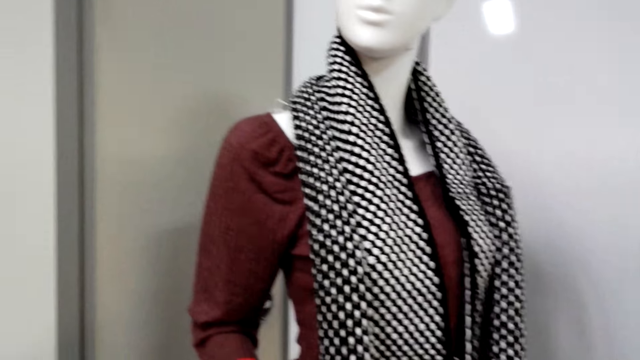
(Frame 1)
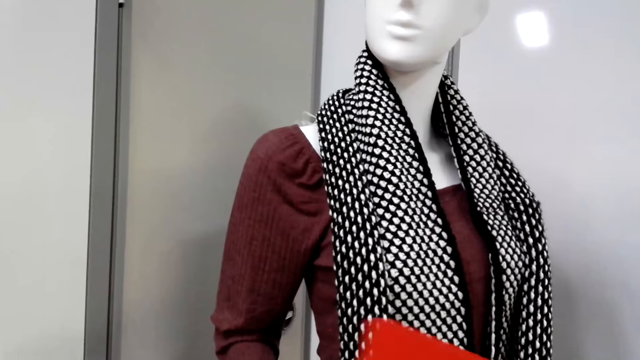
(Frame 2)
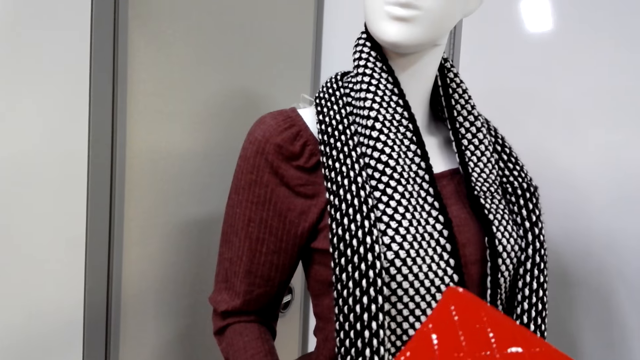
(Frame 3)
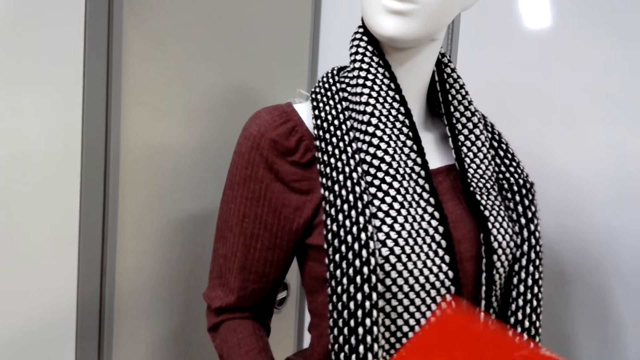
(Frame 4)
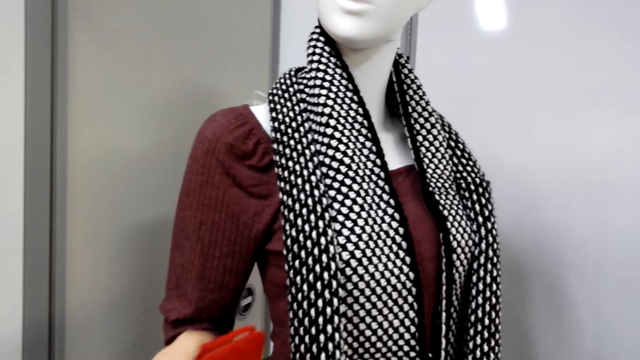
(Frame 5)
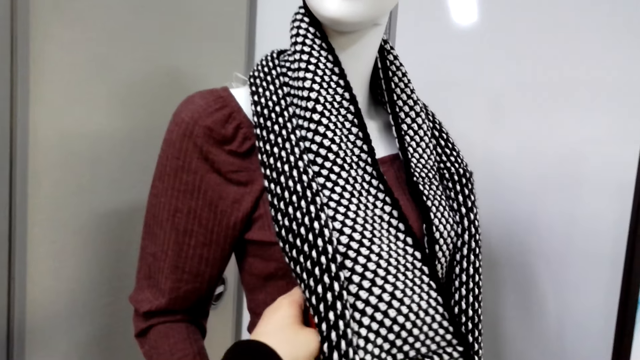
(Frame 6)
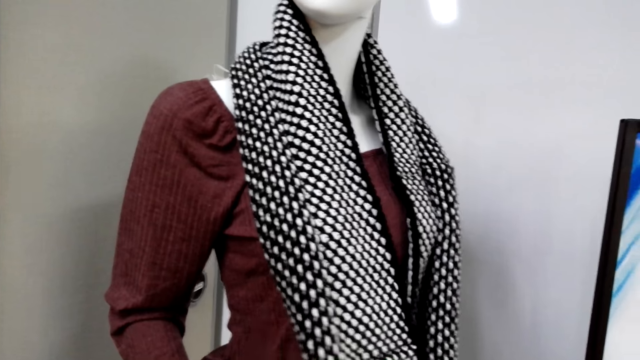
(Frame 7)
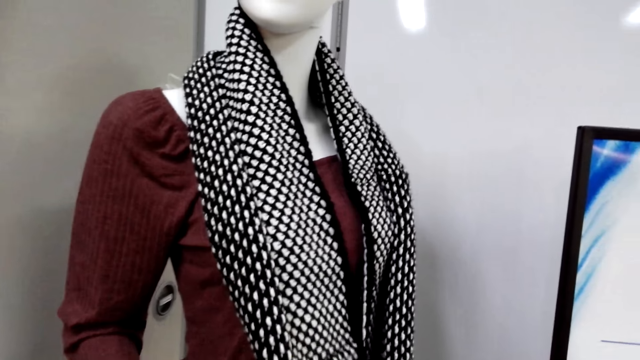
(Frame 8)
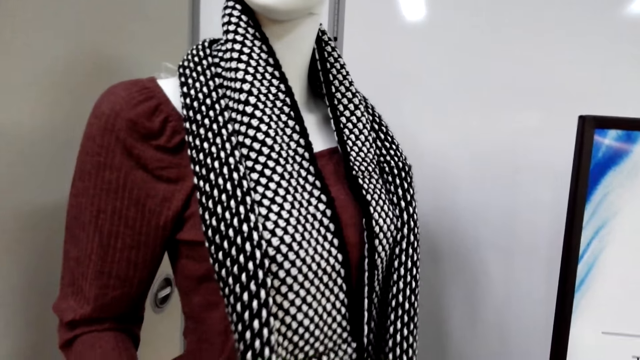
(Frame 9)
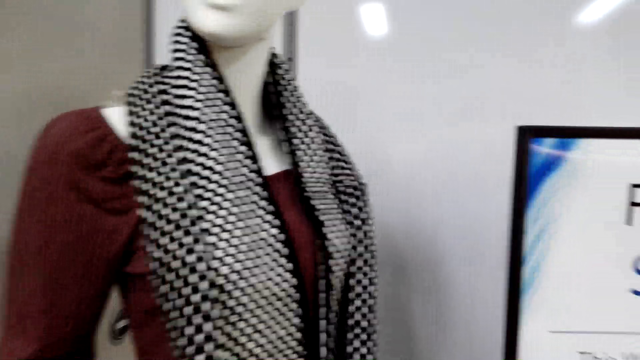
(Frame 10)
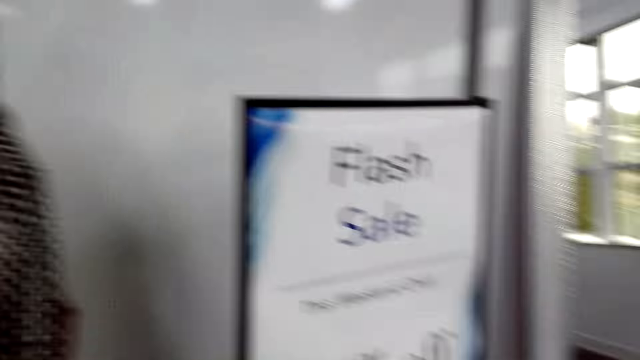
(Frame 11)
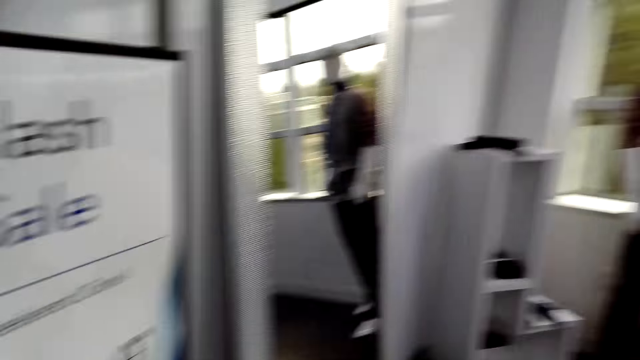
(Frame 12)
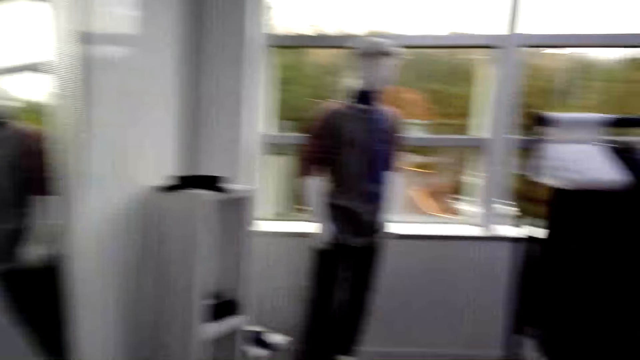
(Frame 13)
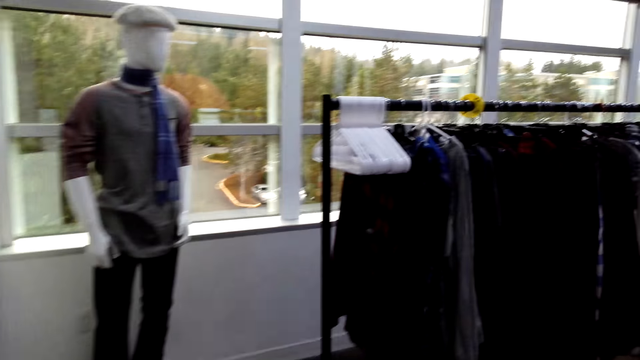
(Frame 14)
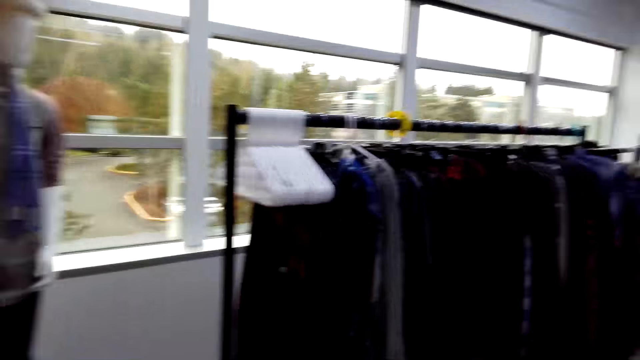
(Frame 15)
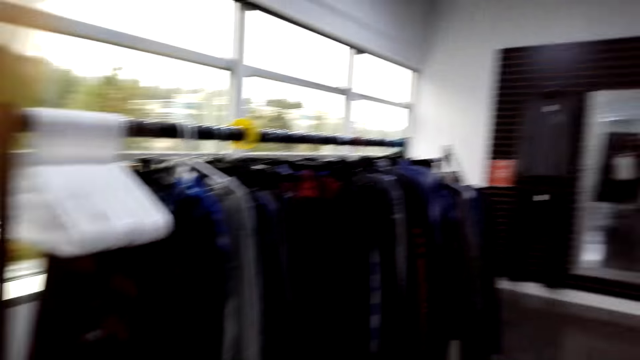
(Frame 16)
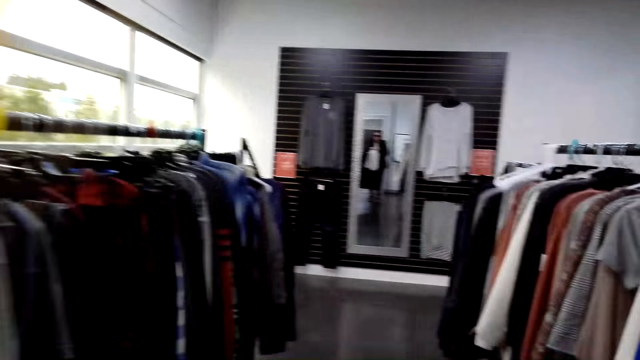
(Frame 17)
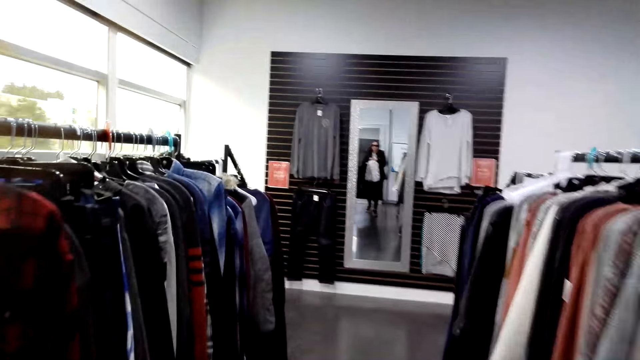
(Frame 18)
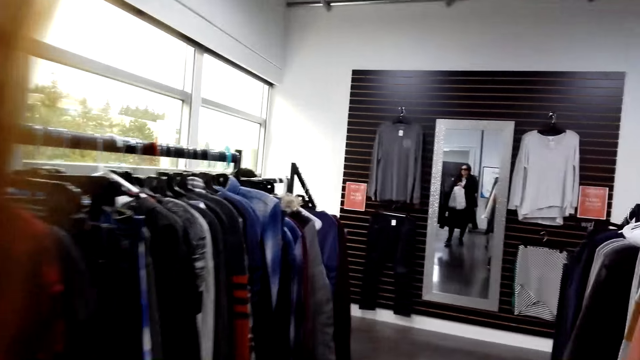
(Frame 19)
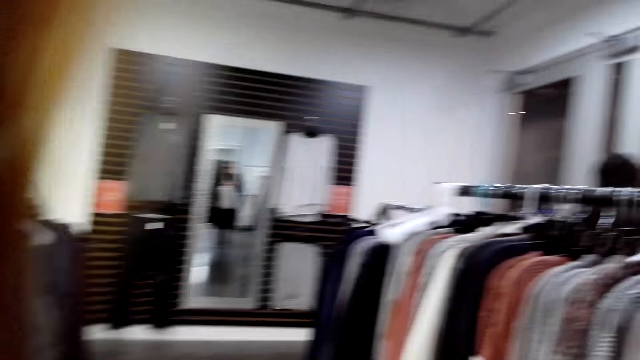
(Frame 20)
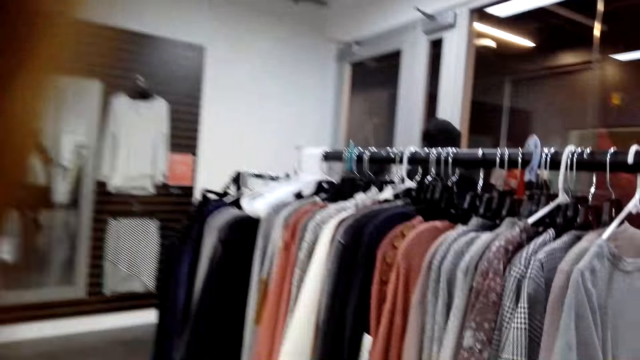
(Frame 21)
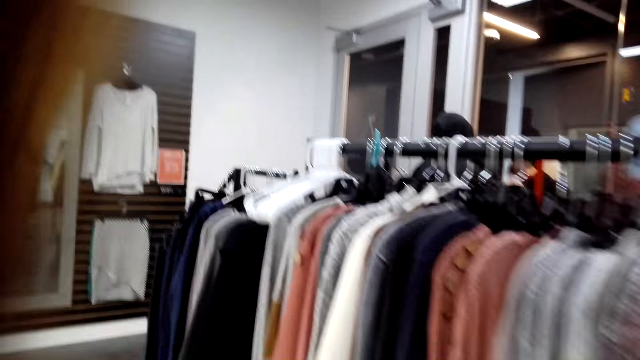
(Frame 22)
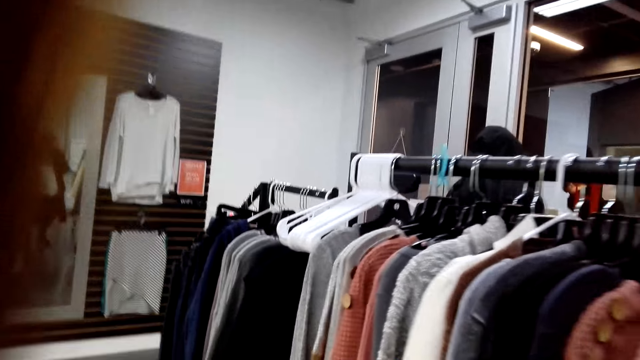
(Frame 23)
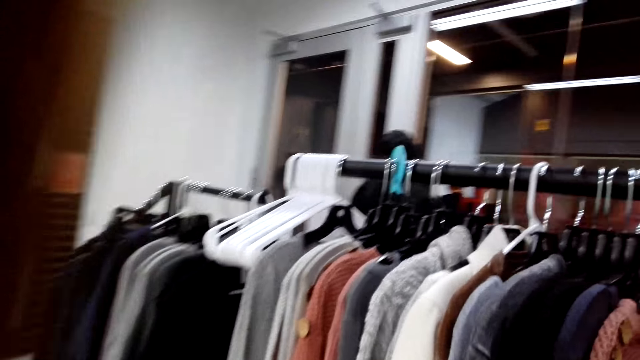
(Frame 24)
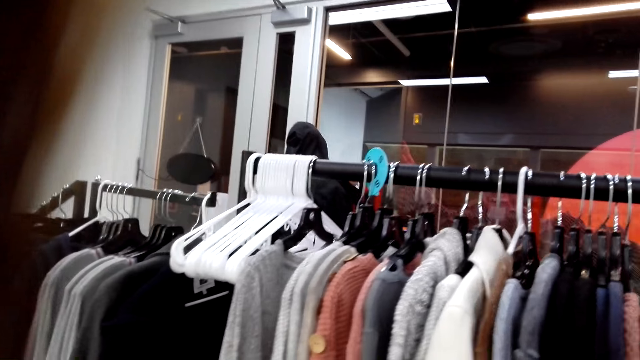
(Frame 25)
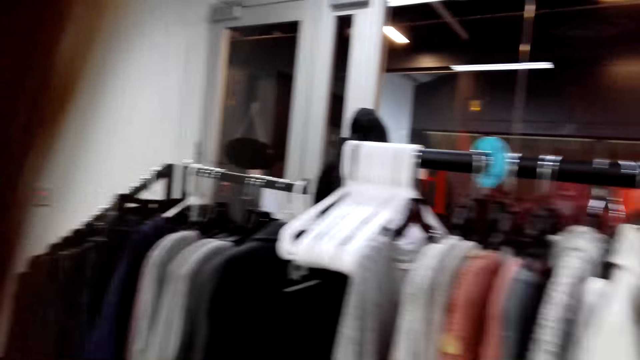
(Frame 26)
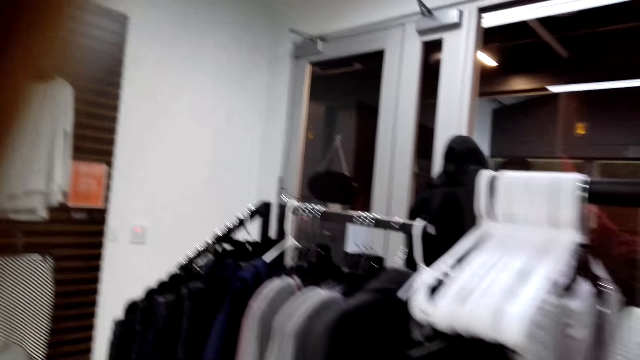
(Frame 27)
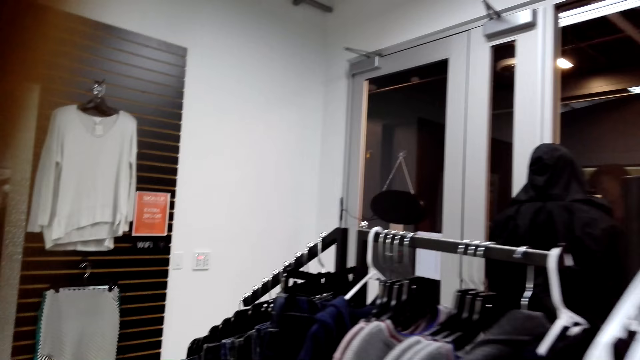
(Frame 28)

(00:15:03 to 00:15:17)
The camera wearer holds an orange bag. They place the bag on the mannequin. They check the scarf on the dummy. They walk in the clothes store. They speak to a man.

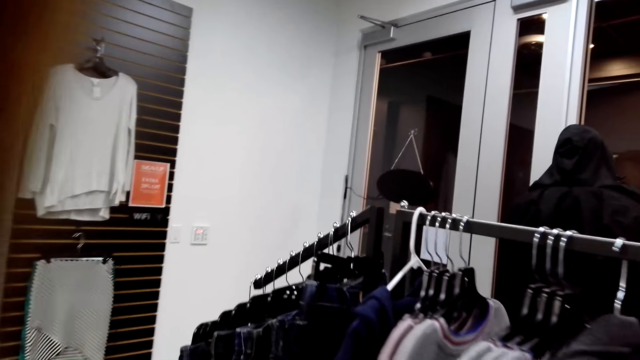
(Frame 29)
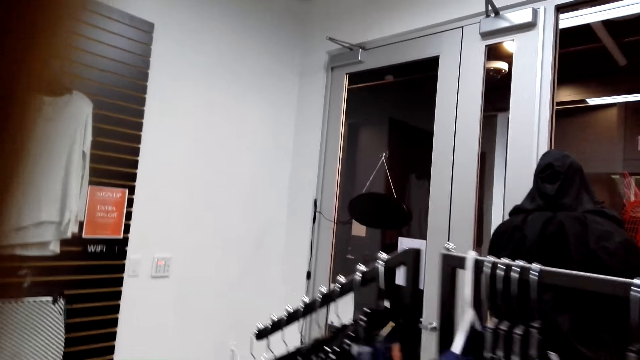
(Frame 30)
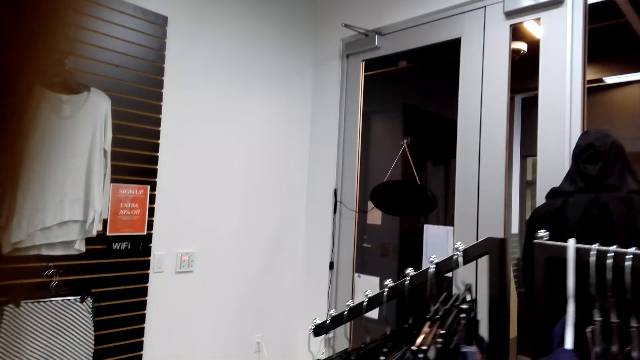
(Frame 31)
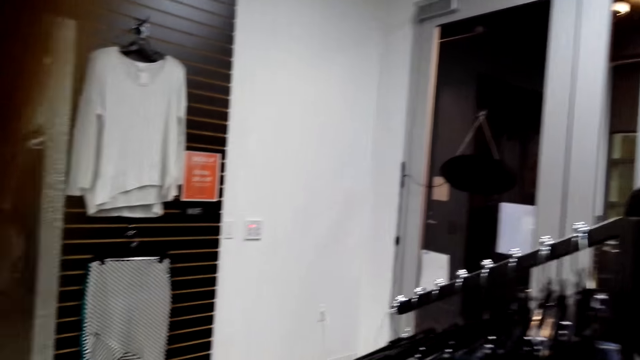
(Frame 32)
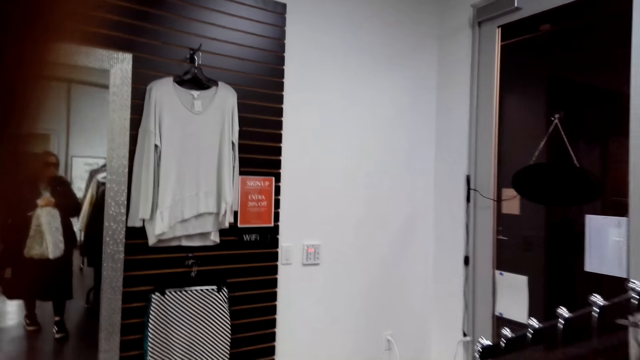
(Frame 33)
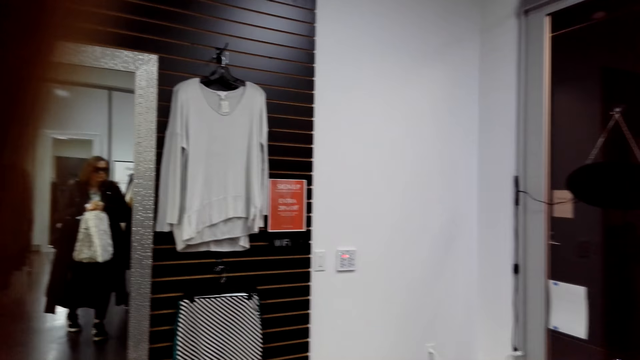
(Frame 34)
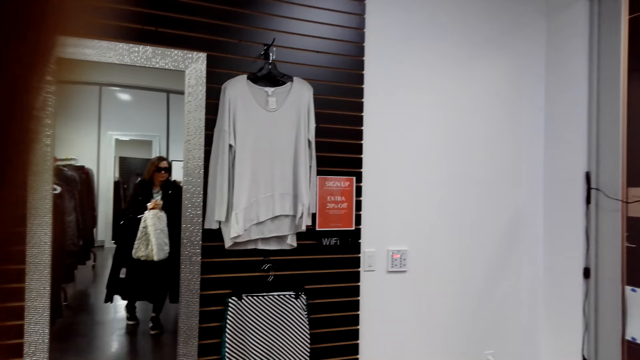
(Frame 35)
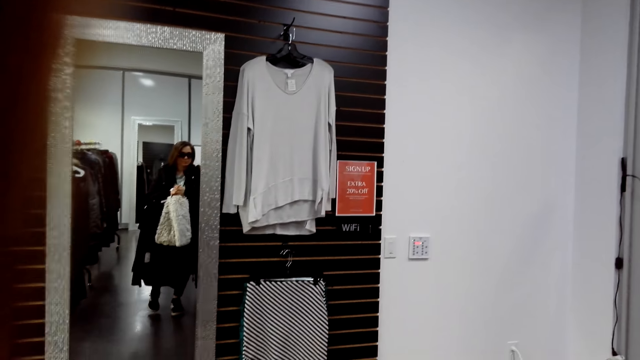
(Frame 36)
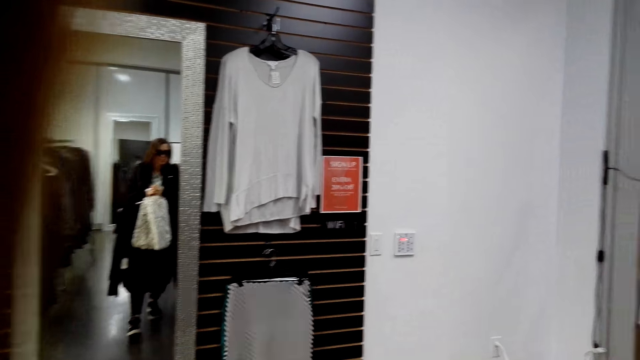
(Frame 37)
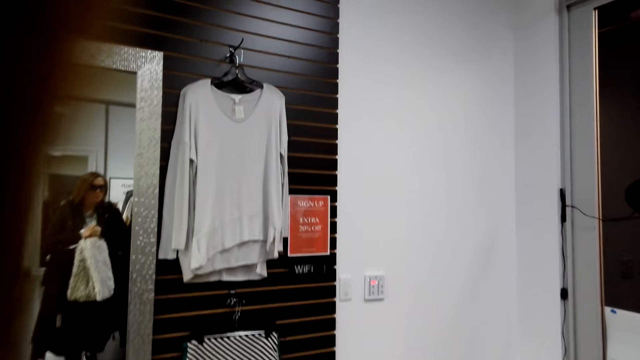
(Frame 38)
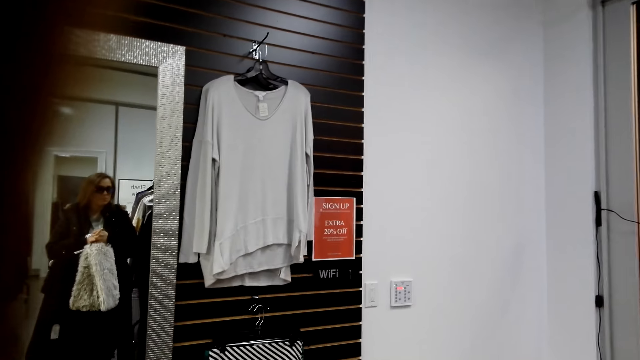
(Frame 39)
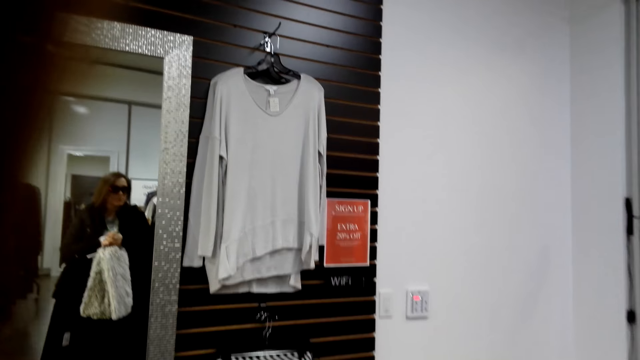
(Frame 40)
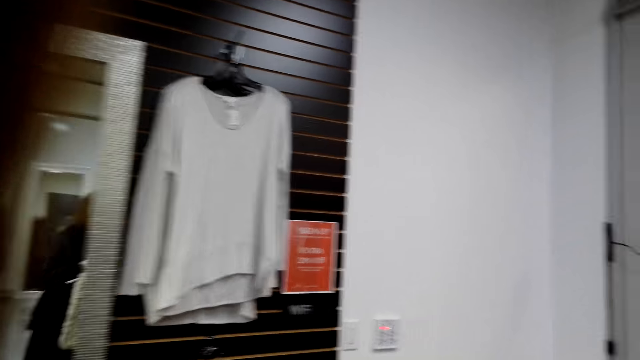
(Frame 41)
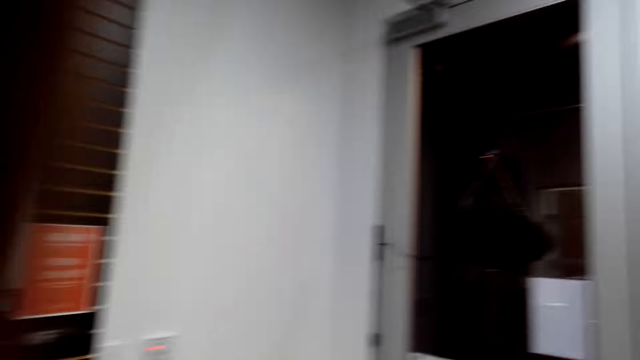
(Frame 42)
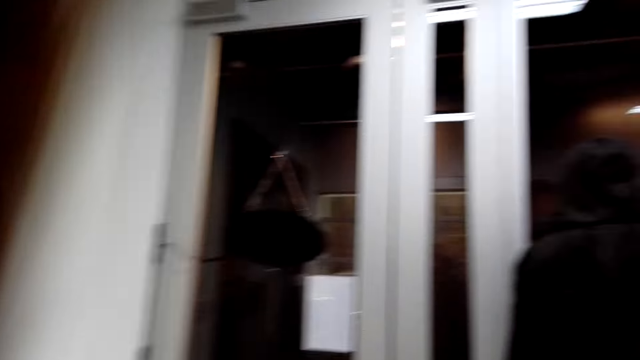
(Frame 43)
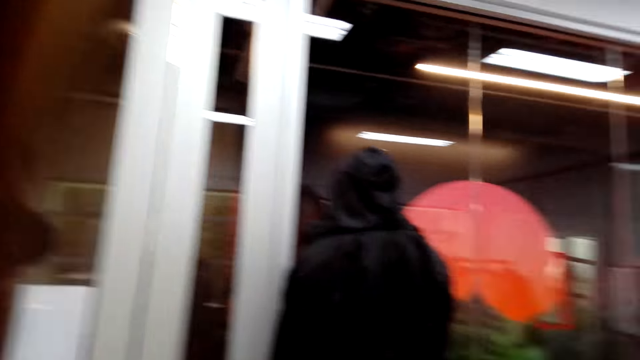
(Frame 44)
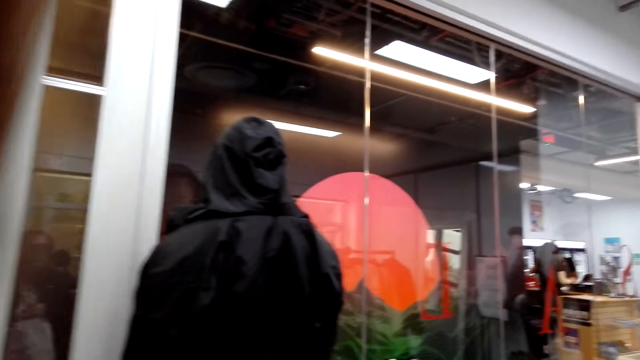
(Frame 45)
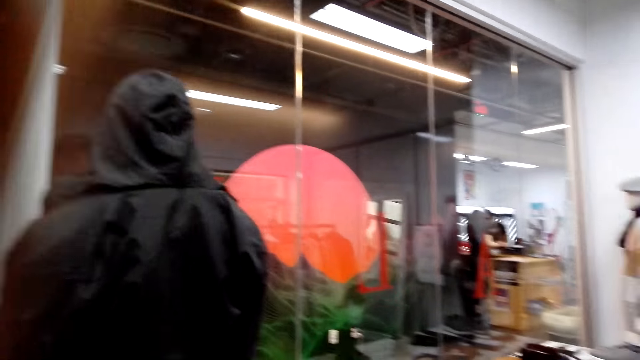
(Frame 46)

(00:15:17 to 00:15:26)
A man speaks to the camera wearer. The camera wearer walks in front of a mirror. They speak to the man.
